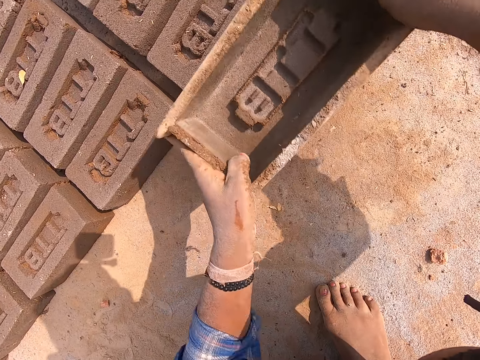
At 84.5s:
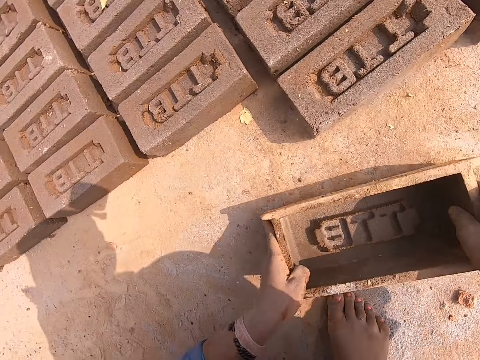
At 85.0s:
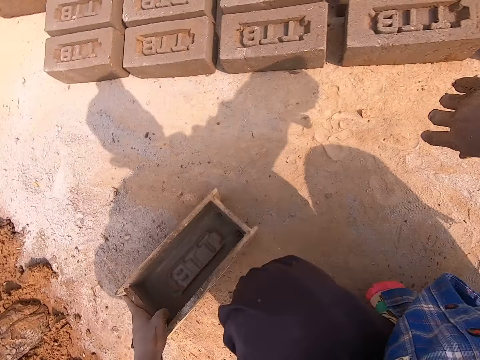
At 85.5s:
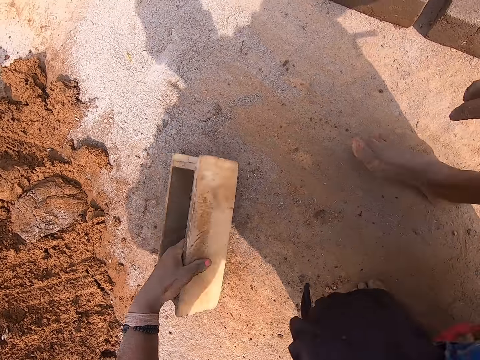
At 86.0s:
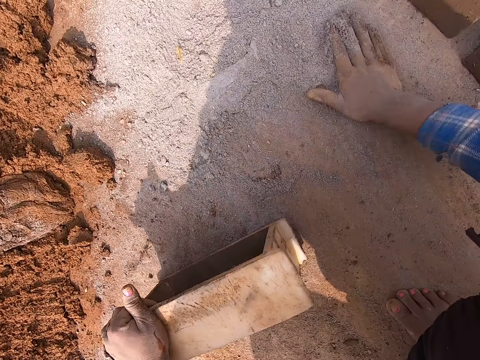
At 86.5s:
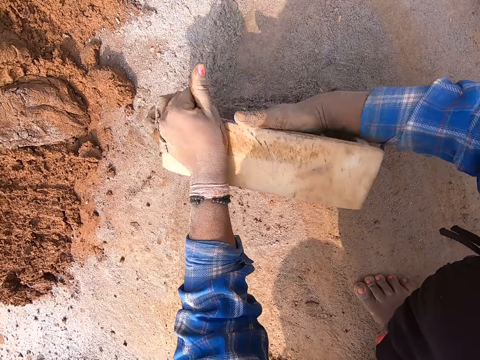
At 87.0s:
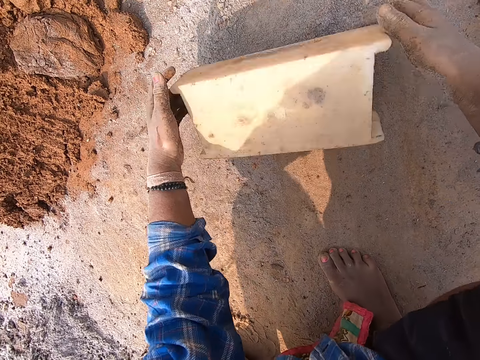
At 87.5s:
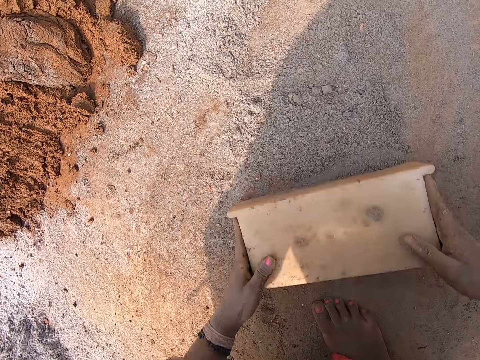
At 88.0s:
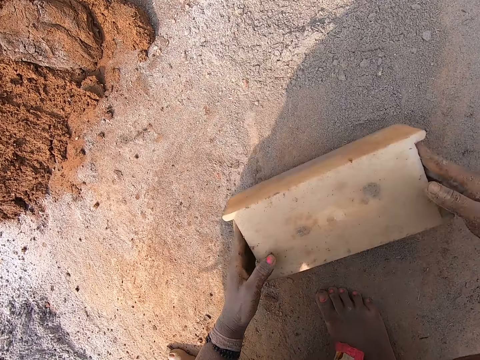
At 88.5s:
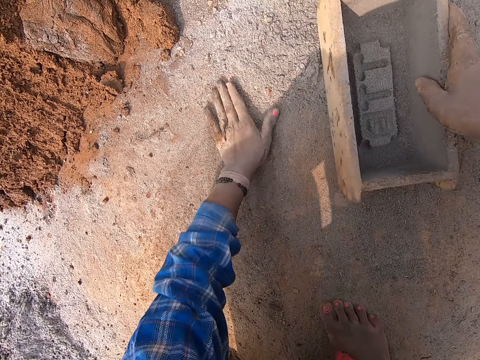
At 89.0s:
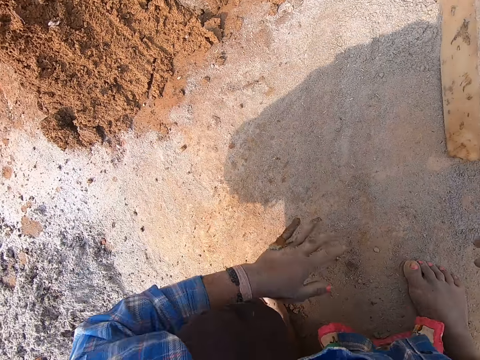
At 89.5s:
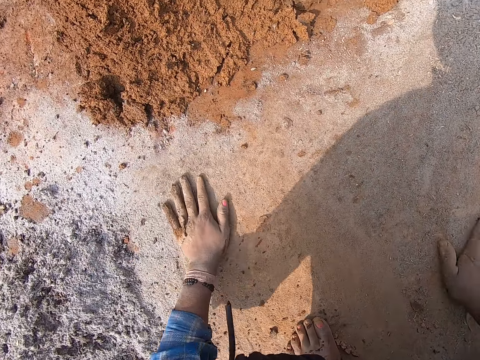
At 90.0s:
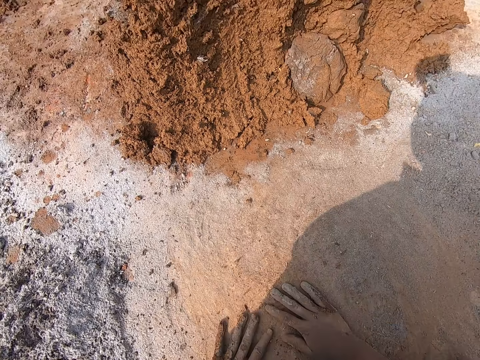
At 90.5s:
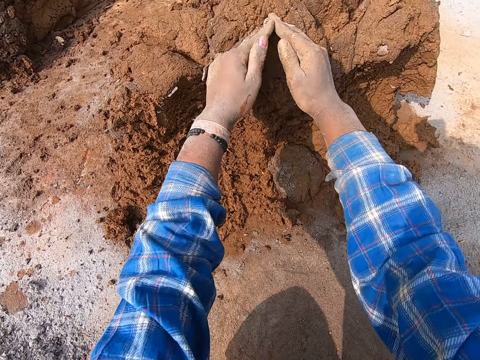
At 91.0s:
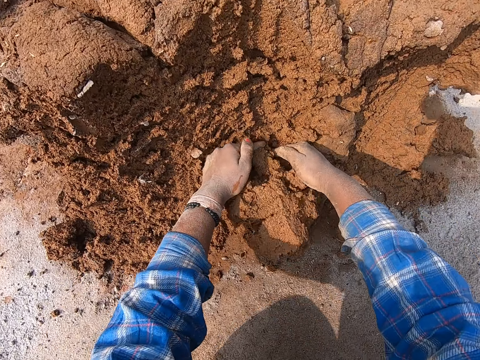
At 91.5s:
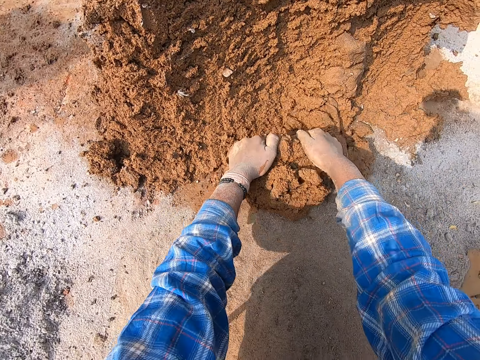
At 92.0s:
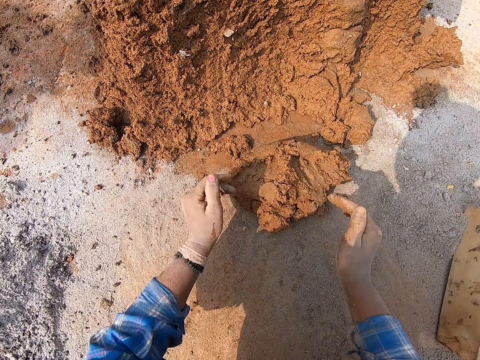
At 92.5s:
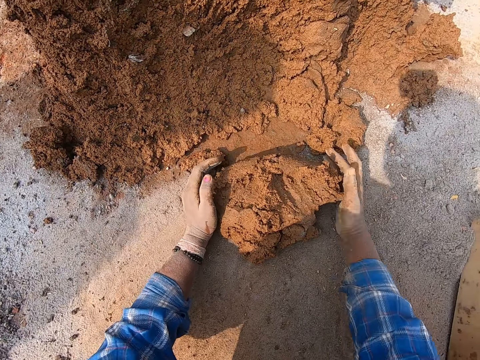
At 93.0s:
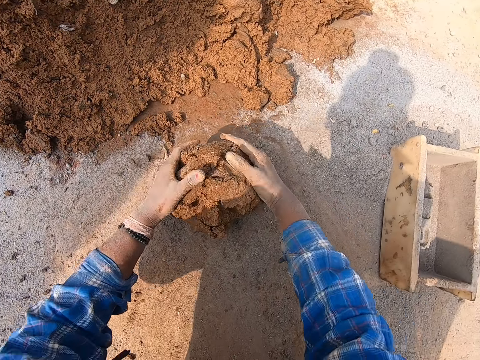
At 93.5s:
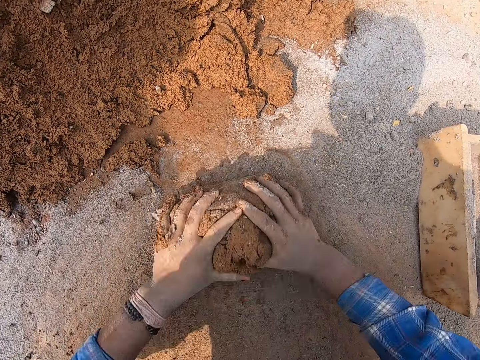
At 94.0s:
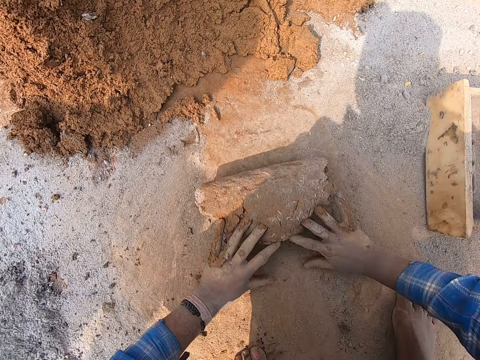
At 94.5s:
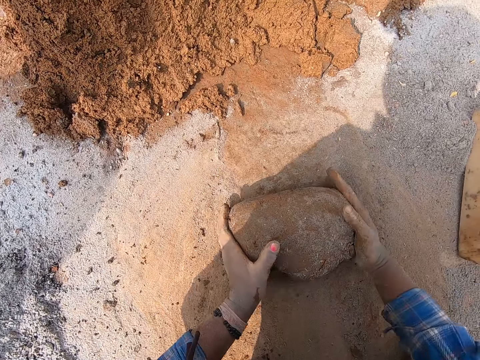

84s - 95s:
The camera wearer drops the brick mold box in his hands on the ground. He picks up the brick mold box from the ground with his hands. He touches the molded clay on the ground with the brick mold box in his hands. He hits the brick mold box in his hands on the ground. He drops the brick mold box in his left hand on the ground. He picks up the brick mold box from the ground with his left hand. He moves the brick. He packs sand from the ground into the brick mold box with his right hand. He pours the sand in the brick mold box on the ground with his hands. He adjusts the sand on the ground with the brick mold box in his hands. He flips the brick mold box on the ground with his right hand. He spreads sand on the ground with his left hand. He spreads sand on the ground with his hands. He moves the sand. He cuts a portion of clay soil from the heap of clay soil with his hands. He scoops the clay. He molds the clay soil on the ground with his hands. He rolls the clay.

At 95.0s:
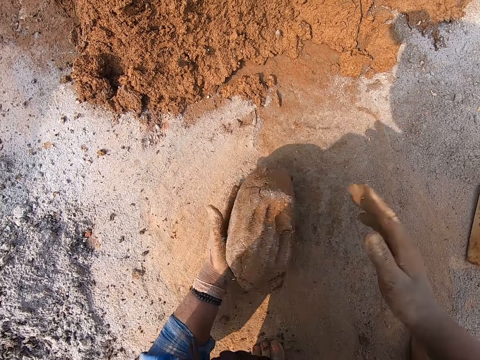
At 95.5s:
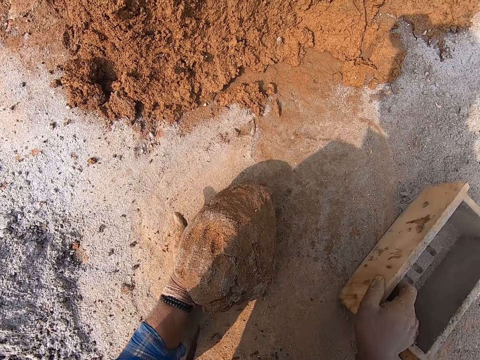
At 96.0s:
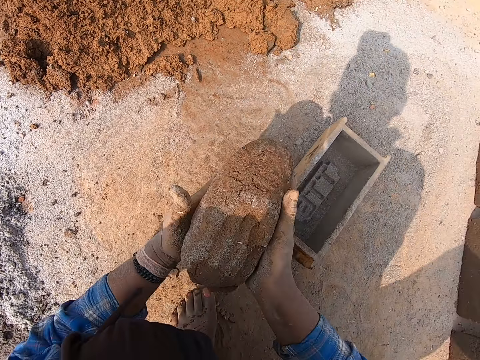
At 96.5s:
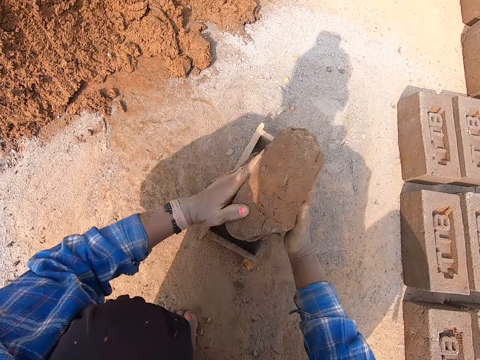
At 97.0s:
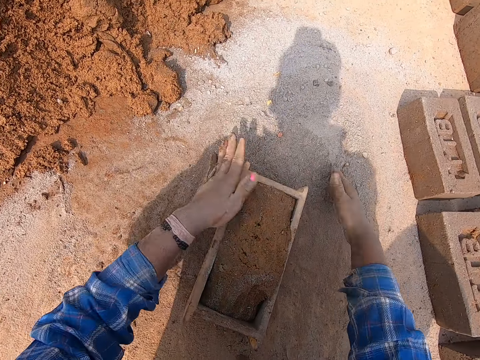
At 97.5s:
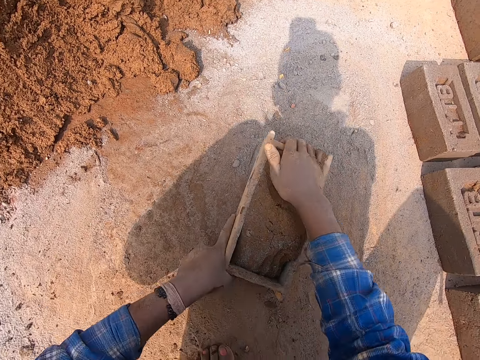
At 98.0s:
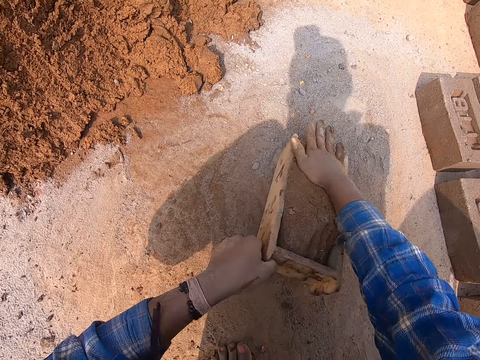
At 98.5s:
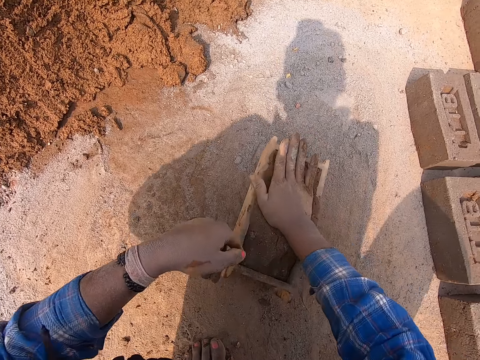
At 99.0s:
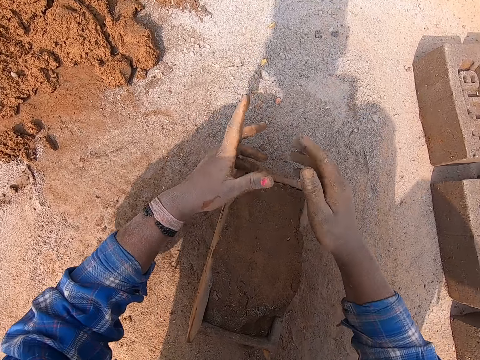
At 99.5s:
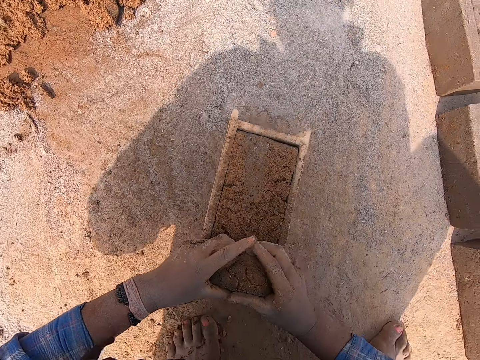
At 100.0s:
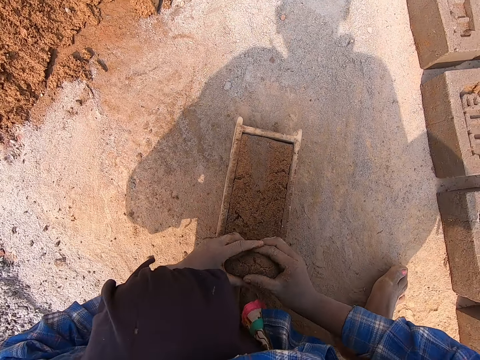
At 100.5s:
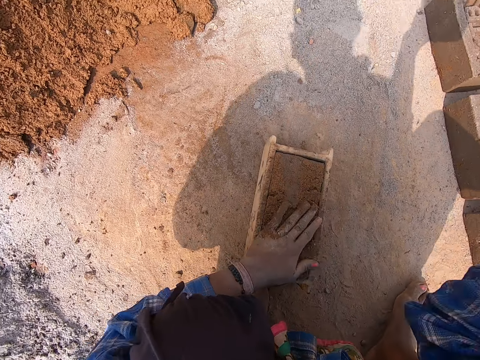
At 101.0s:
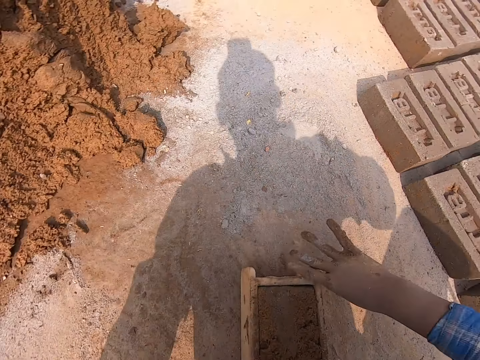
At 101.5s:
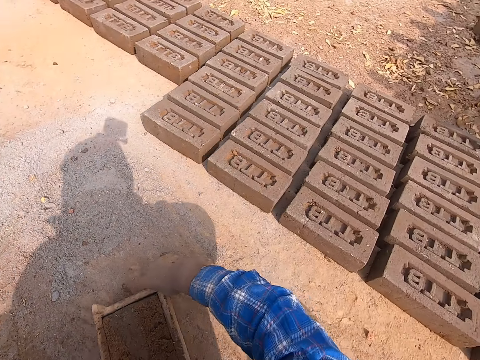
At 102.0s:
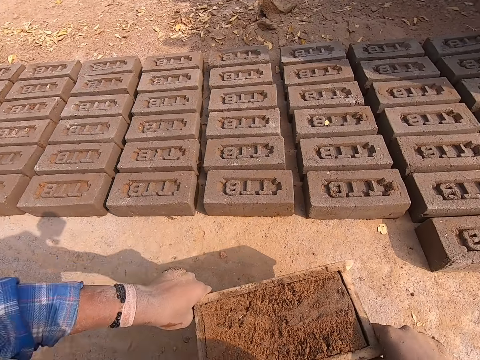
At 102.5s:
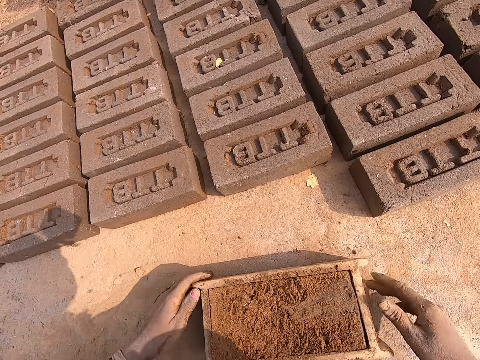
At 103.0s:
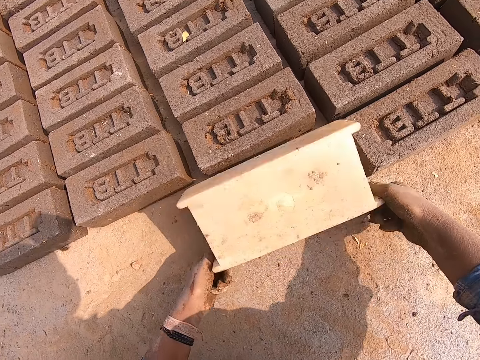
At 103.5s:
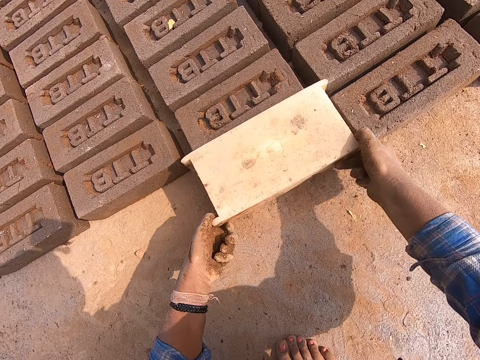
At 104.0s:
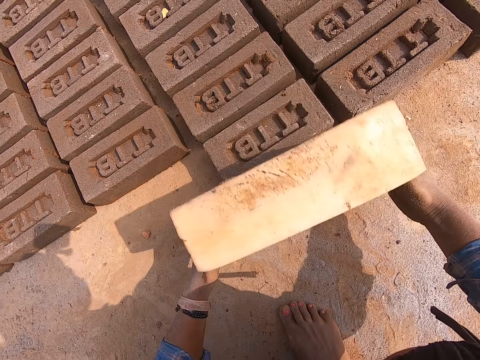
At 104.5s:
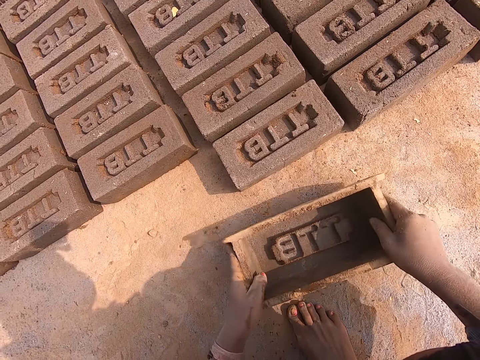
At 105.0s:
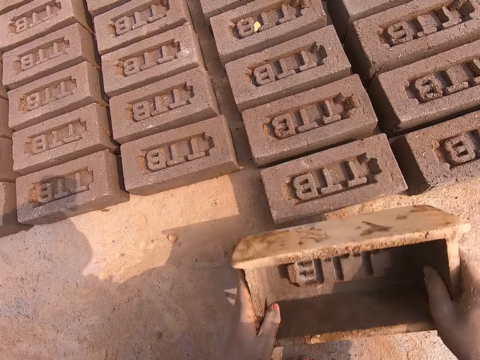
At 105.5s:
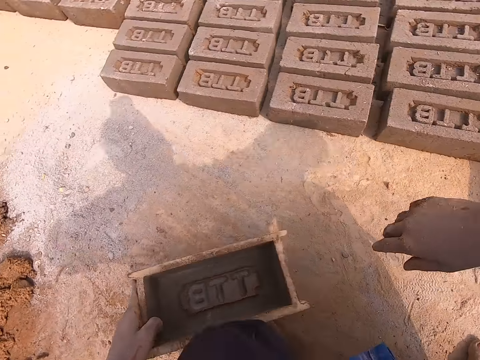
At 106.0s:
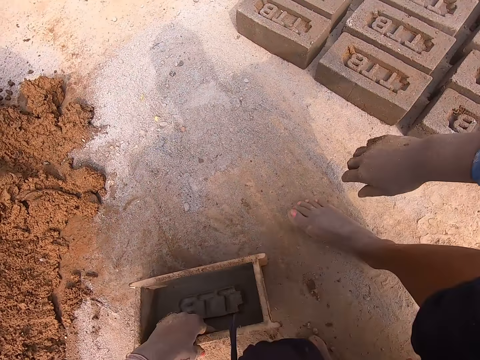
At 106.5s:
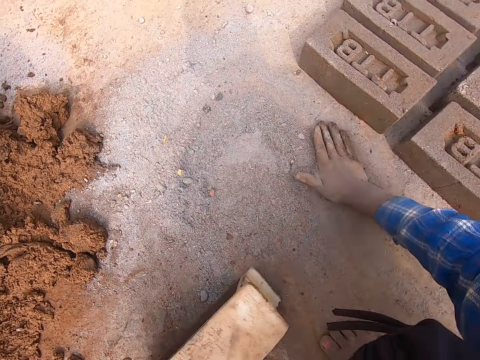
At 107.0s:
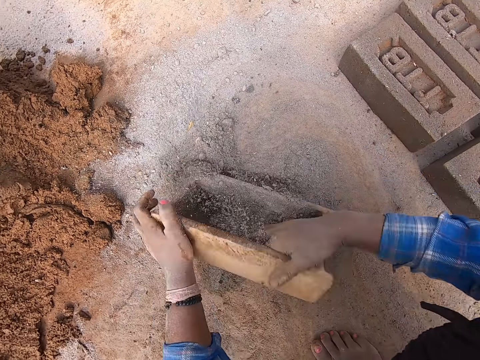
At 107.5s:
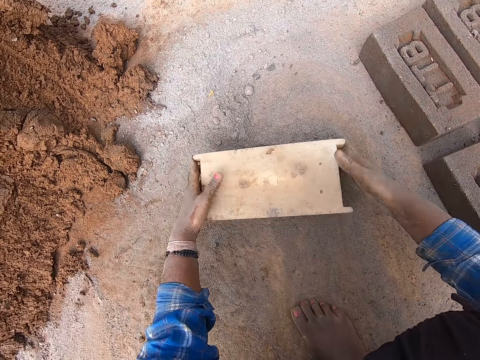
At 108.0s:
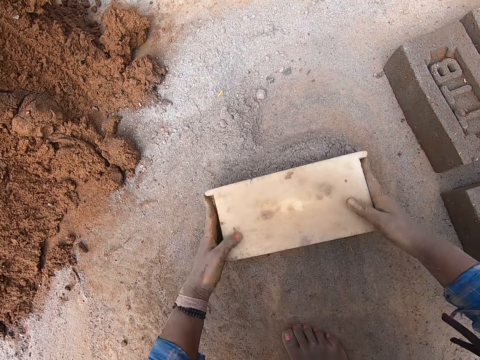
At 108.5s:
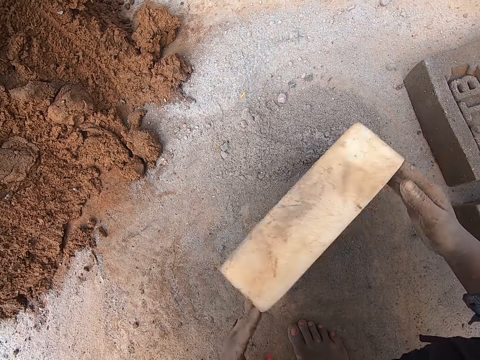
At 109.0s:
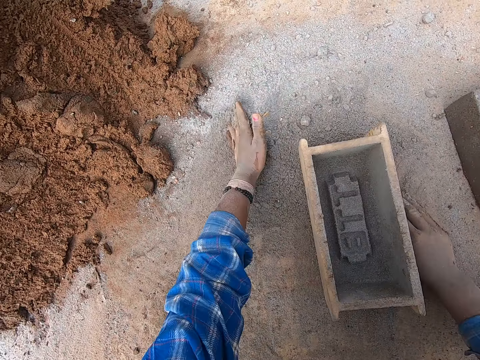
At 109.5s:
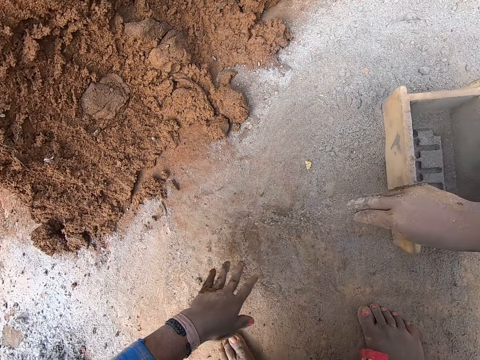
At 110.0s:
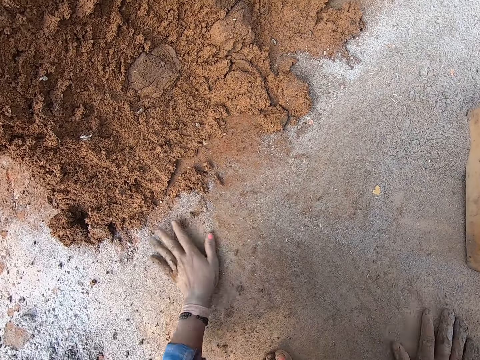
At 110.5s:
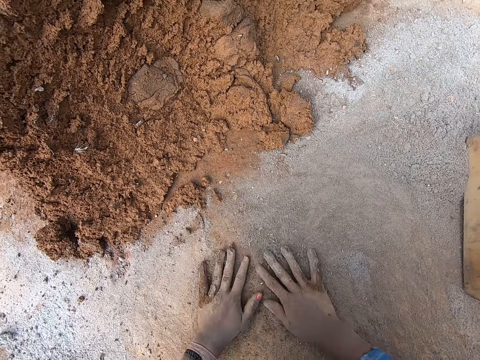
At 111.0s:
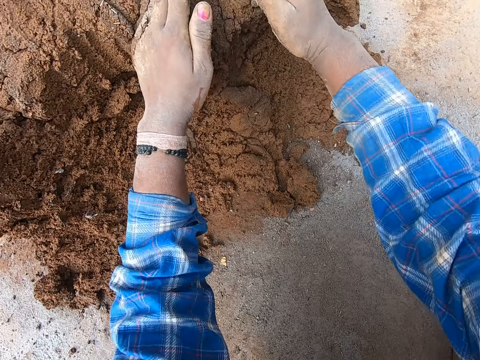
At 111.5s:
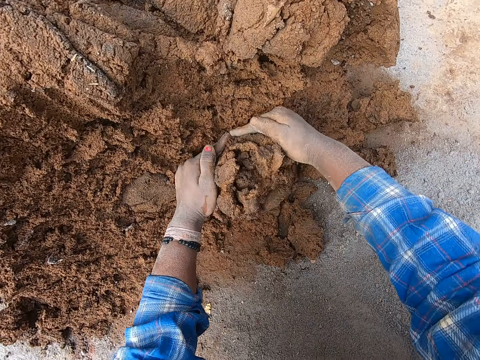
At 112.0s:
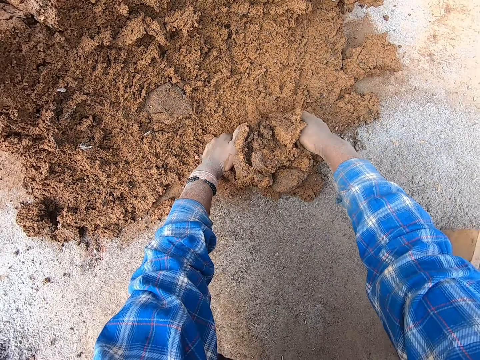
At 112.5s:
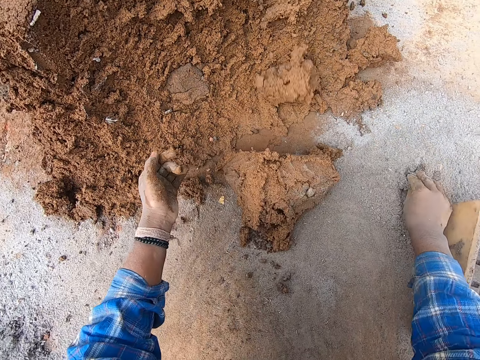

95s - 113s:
The camera wearer holds the molded clay with his left hand. He adjusts the brick mold box on the ground with his right hand. He carries the molded clay with his hands. He drops the molded clay in his hands into the brick mold box. He spreads the sand on the ground with his hands. He adjusts the molded clay in the brick mold box with his hands. He moves the brick. He removes the excess molded clay in the brick mold box with his hands. He places his left hand on the brick mold box on the ground. He throws the excess molded clay in his right hand on the heap of clay soil. He carries the brick mold box from the ground with his hands. He drops the brick mold box in his hands on the ground. He flips the brick mold box on the ground with his hands. He removes the brick mold box from the molded clay with his hands. He drops the brick mold box in his hands on the ground. He picks up the brick mold box from the ground with his hands. He touches the molded clay on the ground with the brick mold box in his hands. He hits the brick mold box in his hands on the ground. He drops the brick mold box in his left hand on the ground. He packs the sand from the ground into the brick mold box with his right hand. He pours the sand in the brick mold box on the ground with his hands. He adjusts the sand on the ground with the brick mold box in his hands. He flips the brick mold box on the ground with his hands. He spreads the sand on the ground with his hands. He moves the brick. He cuts a portion of clay soil from the heap of clay soil with his hands.
